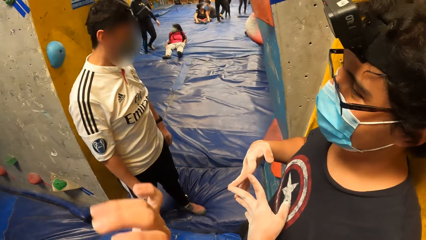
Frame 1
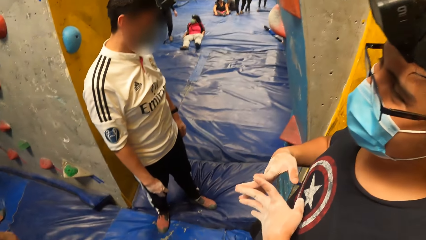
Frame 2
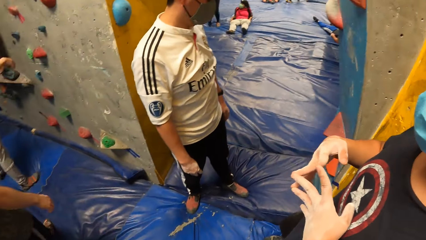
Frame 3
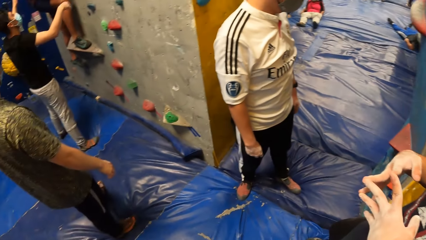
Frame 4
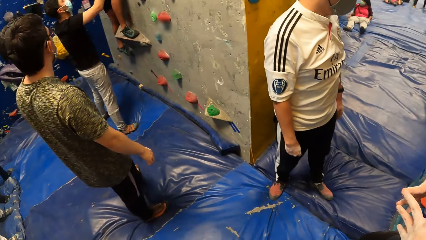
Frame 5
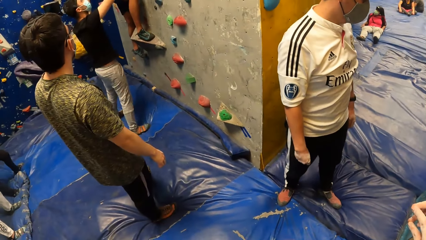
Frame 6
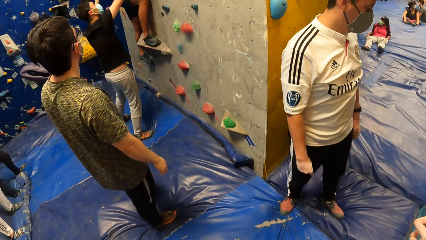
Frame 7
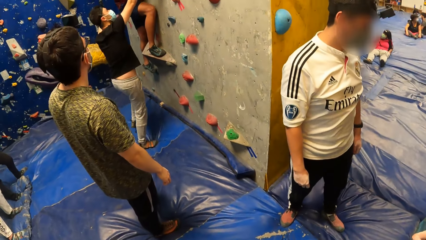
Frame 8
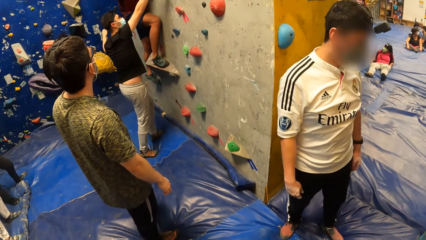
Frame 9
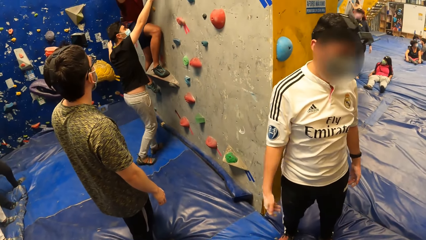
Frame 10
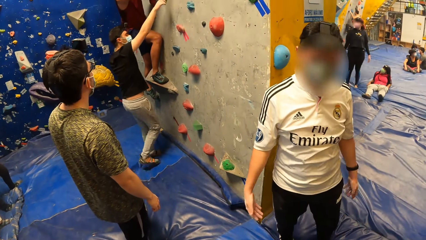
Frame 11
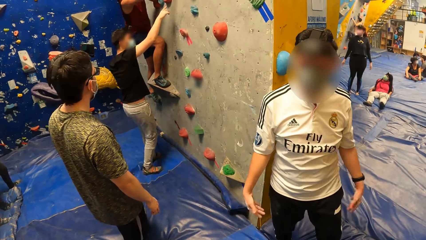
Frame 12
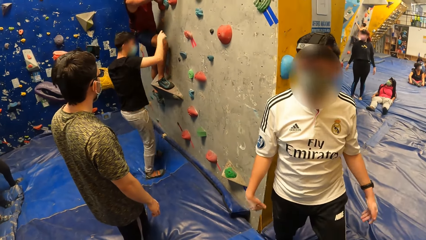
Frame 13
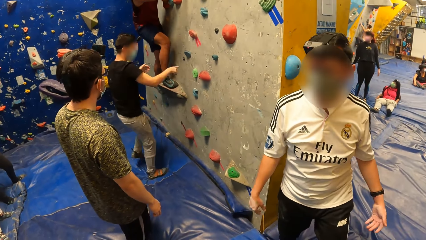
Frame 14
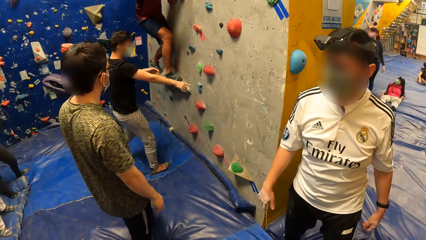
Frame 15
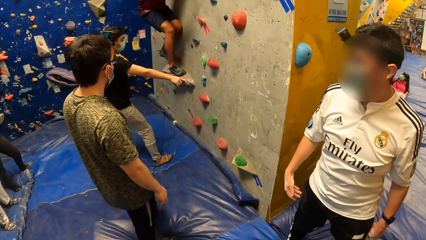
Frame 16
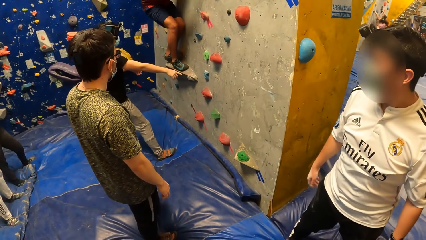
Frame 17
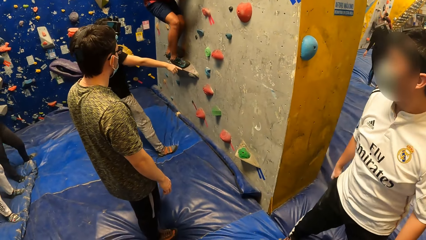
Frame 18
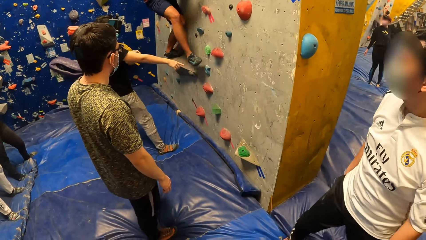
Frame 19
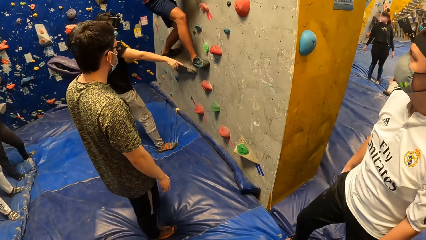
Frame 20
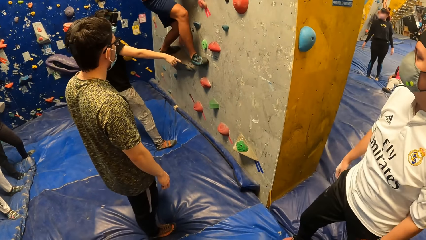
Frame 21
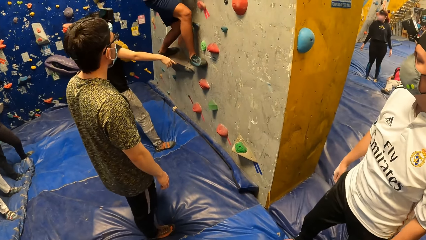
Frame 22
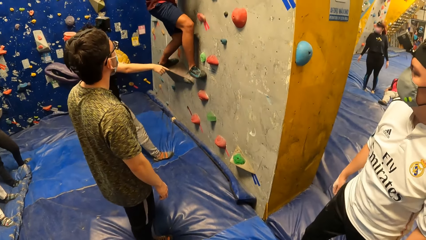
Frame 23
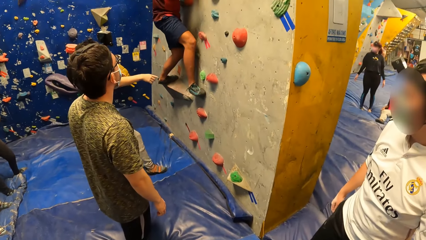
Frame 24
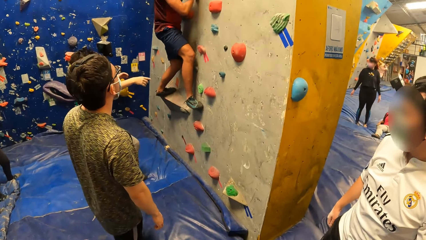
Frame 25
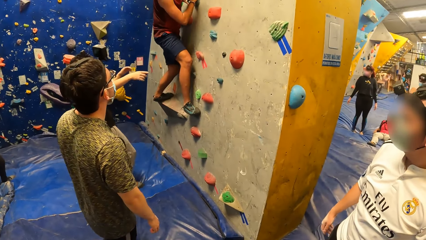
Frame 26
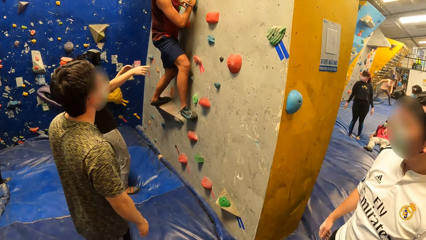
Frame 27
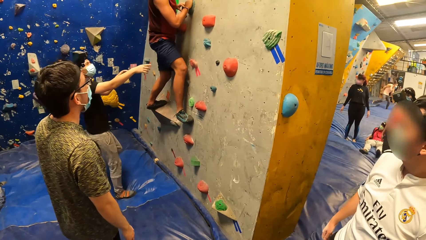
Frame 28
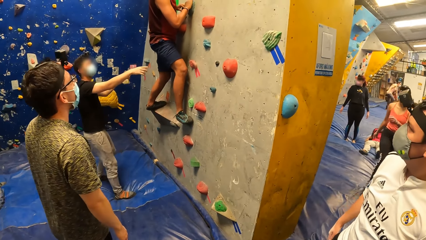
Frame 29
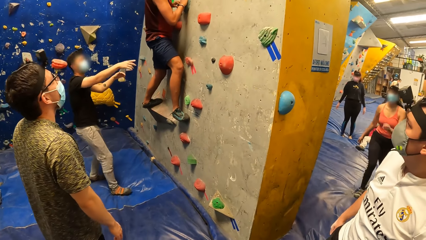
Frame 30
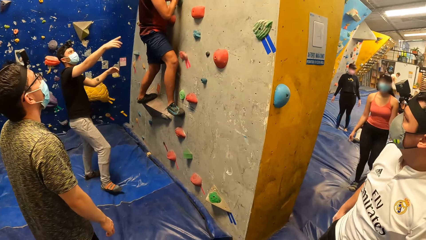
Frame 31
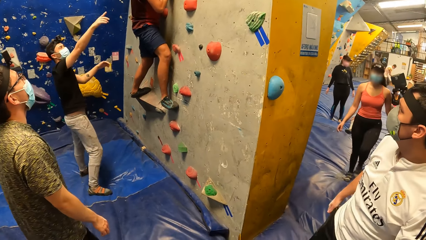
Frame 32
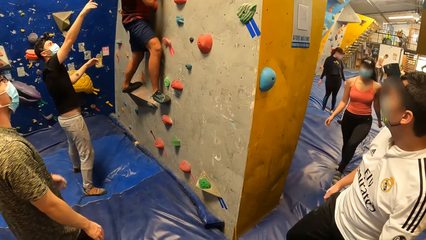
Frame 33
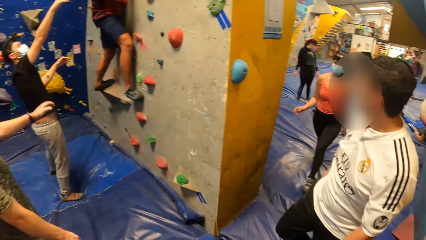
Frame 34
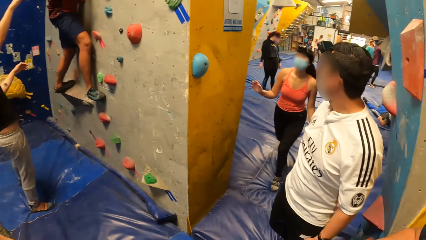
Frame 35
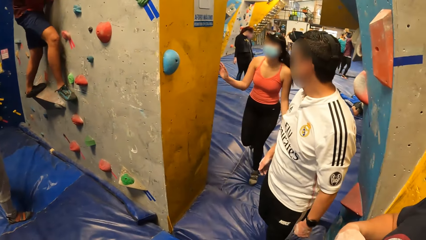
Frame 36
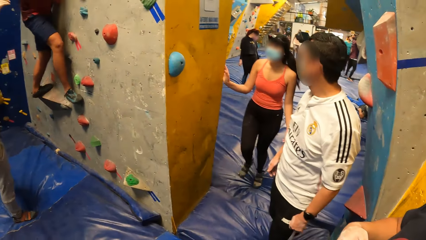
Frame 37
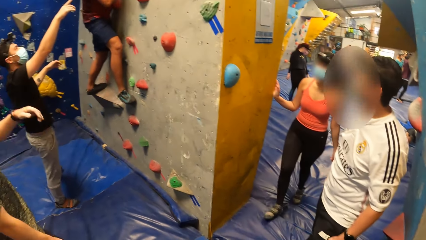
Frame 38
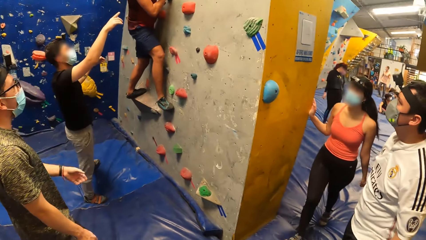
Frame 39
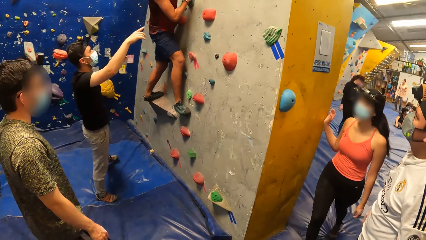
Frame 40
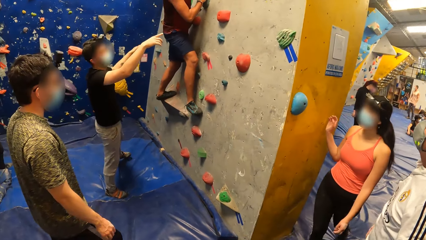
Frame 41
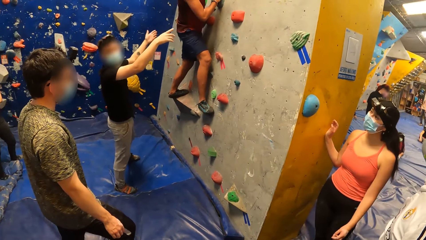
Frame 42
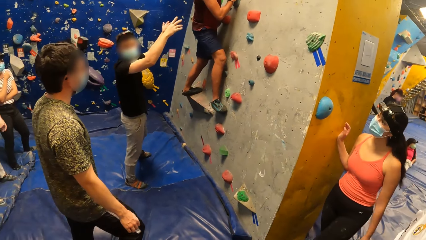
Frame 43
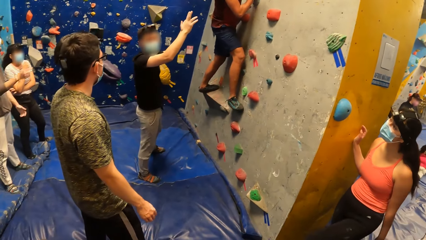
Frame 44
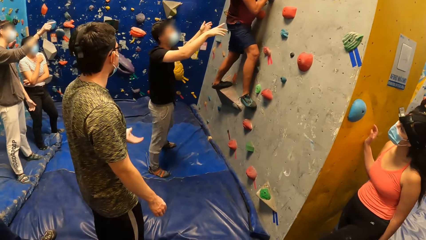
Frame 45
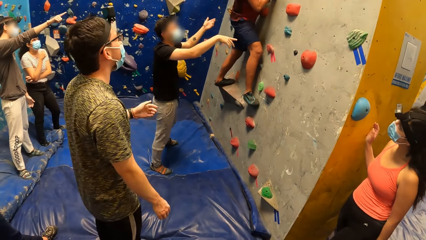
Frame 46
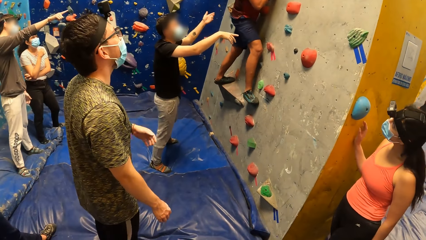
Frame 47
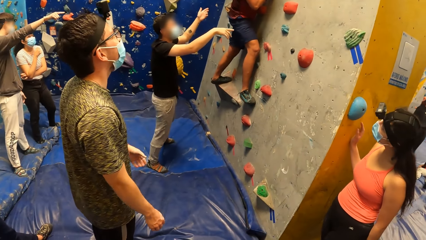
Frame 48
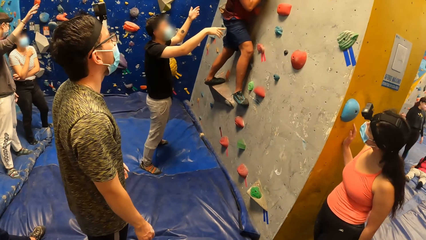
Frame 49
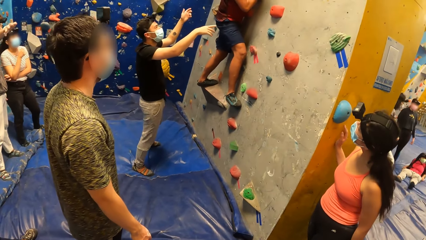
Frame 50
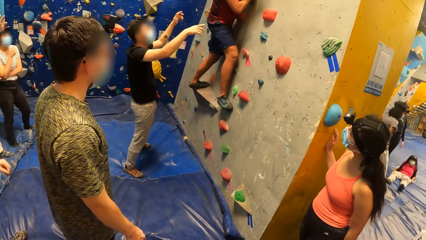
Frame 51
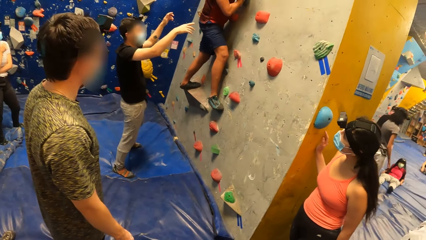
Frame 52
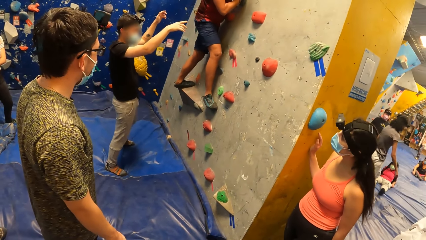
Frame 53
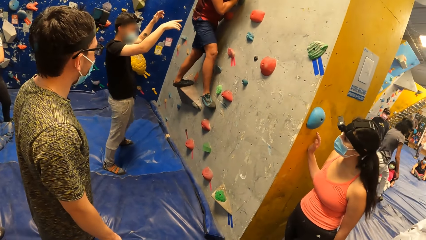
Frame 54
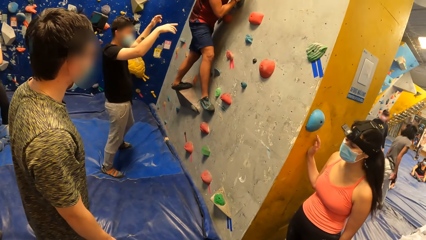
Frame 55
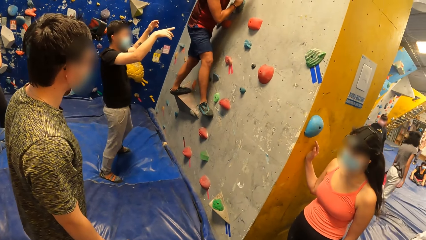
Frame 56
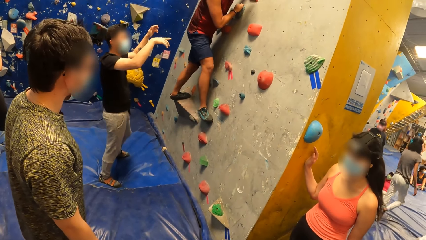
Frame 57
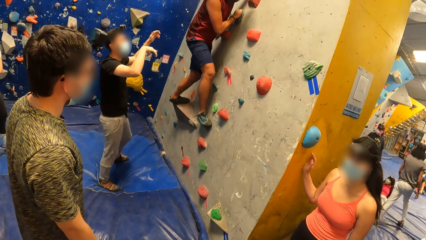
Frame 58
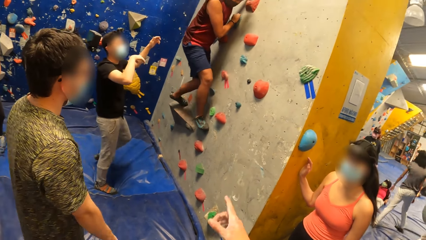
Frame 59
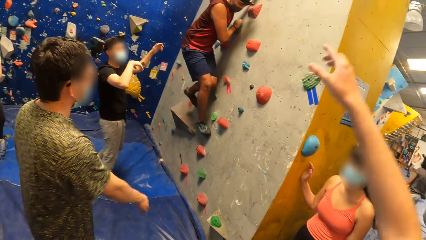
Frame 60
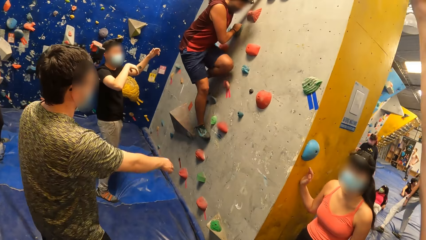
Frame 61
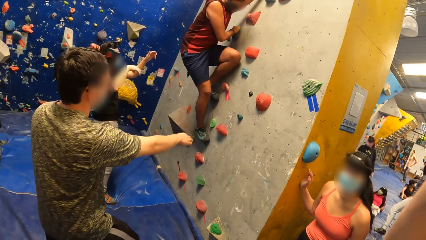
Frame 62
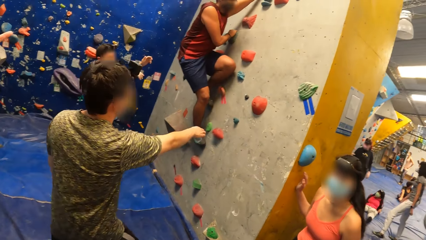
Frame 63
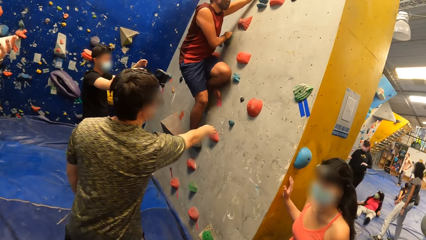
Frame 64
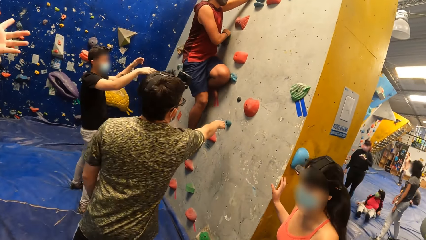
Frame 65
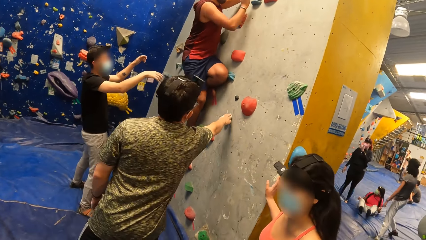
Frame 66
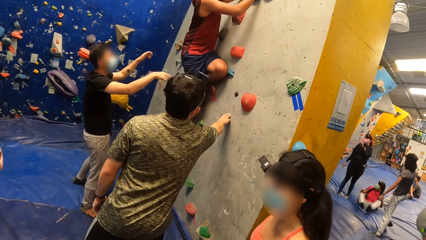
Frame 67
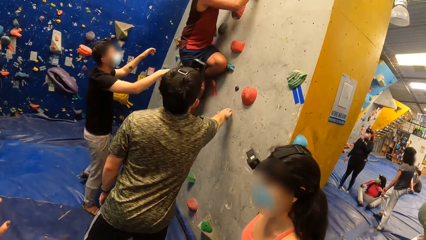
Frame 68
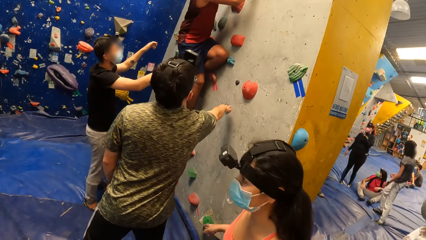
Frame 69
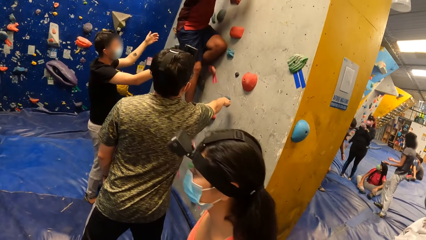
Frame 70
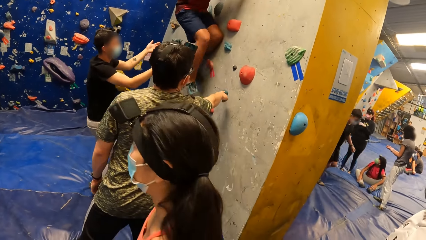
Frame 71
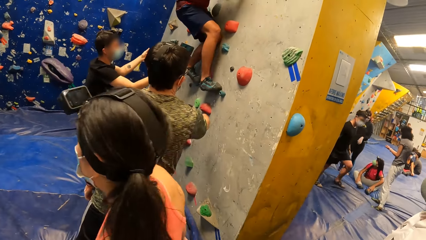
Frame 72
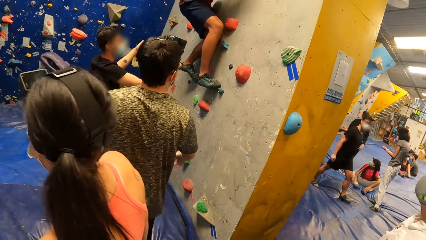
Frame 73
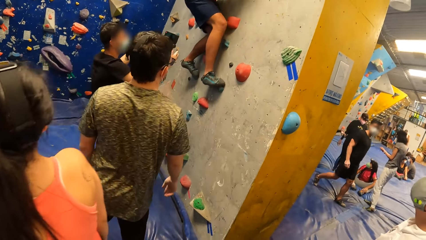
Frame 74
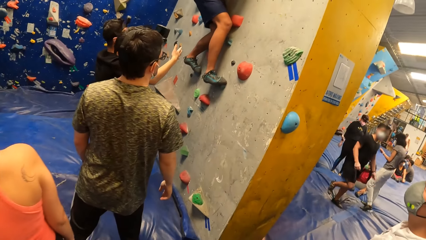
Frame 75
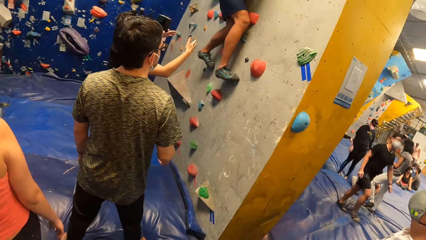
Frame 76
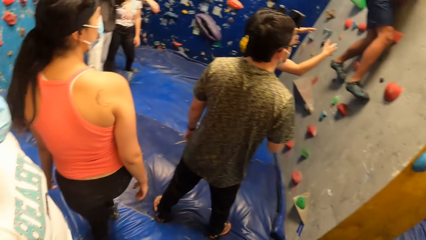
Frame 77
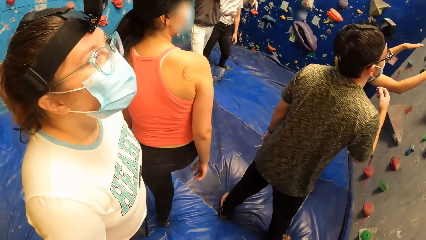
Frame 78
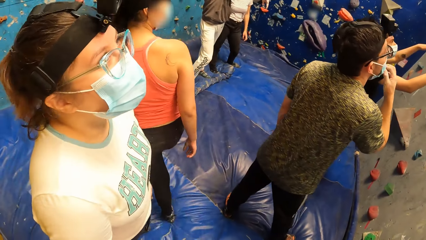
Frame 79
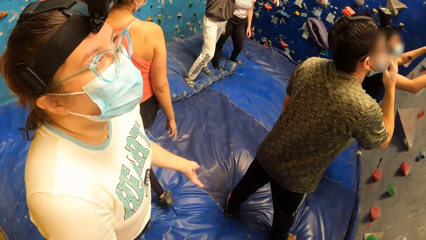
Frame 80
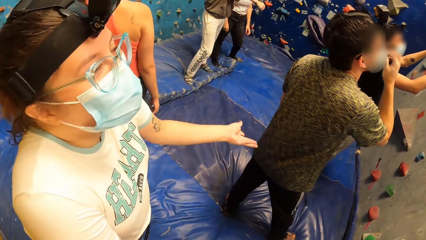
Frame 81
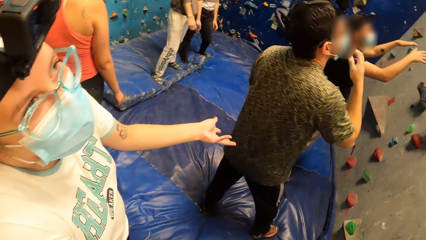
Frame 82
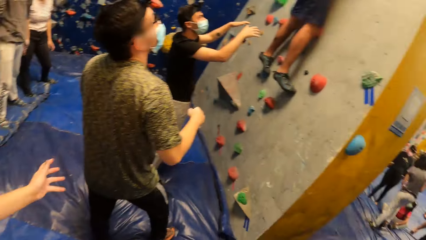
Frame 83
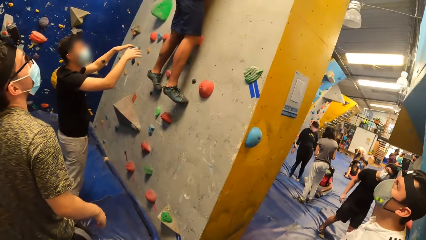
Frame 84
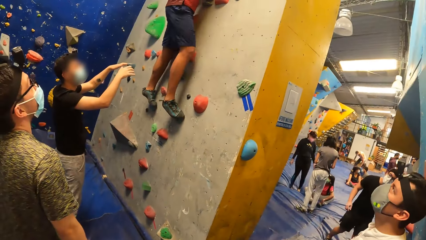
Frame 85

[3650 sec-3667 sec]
A man directs another man. A lady walks in the rock climbing room. A third man and the first man direct the other man.
